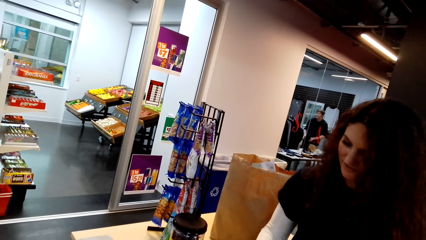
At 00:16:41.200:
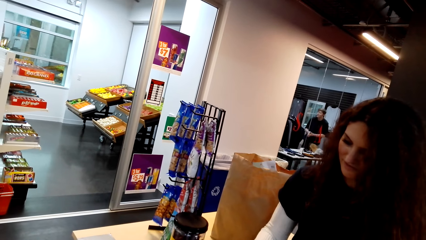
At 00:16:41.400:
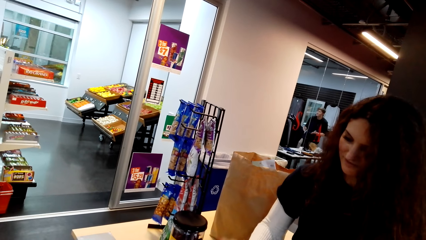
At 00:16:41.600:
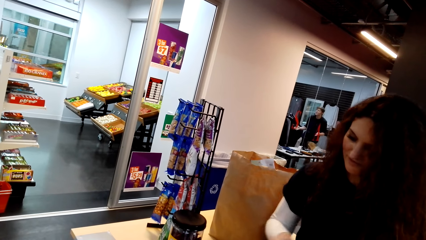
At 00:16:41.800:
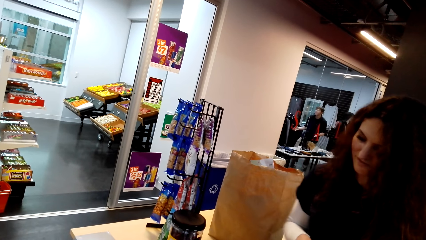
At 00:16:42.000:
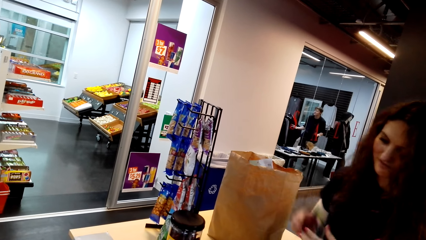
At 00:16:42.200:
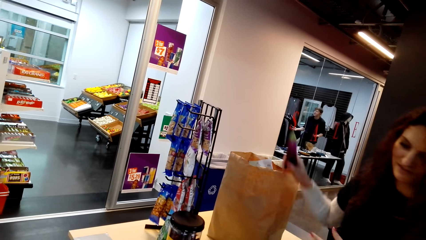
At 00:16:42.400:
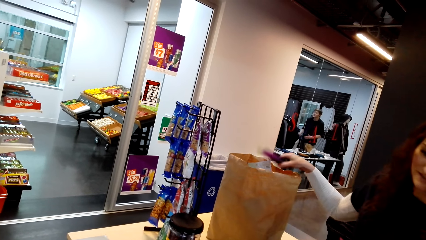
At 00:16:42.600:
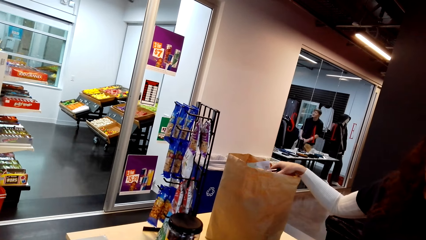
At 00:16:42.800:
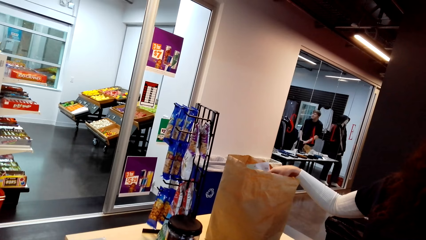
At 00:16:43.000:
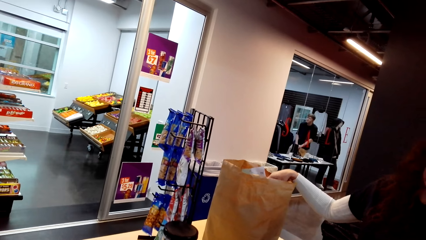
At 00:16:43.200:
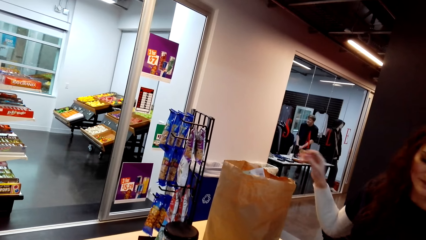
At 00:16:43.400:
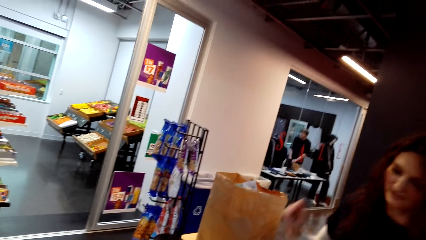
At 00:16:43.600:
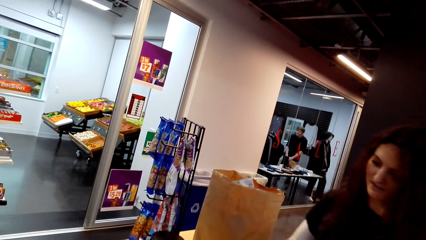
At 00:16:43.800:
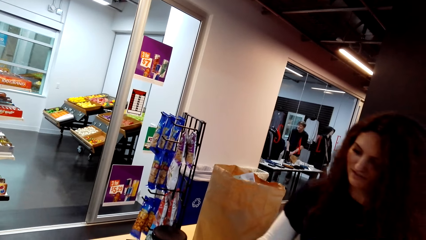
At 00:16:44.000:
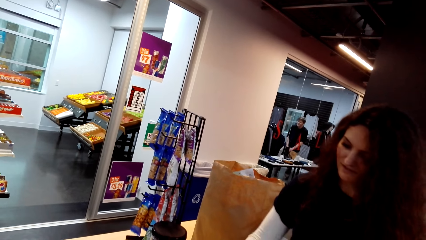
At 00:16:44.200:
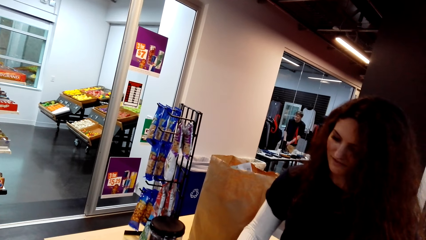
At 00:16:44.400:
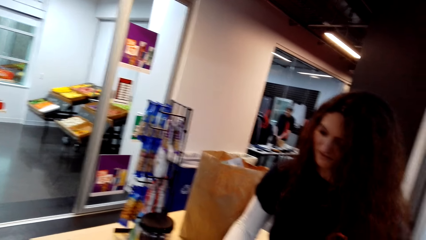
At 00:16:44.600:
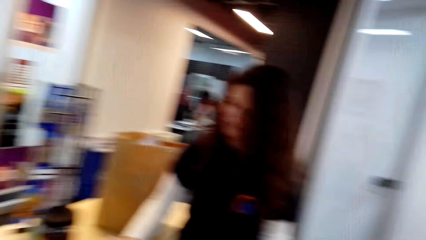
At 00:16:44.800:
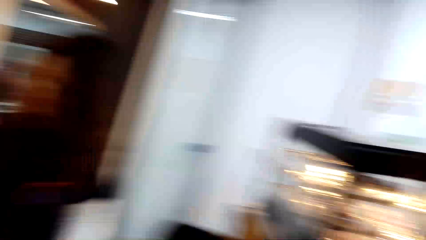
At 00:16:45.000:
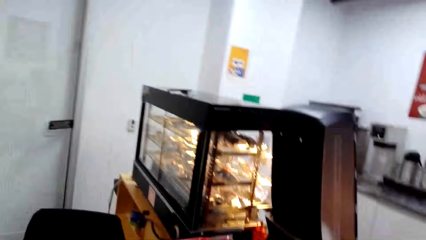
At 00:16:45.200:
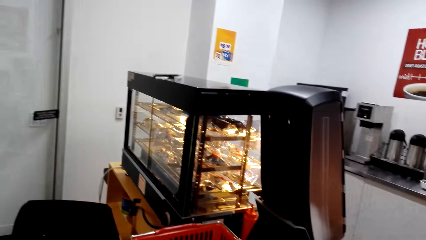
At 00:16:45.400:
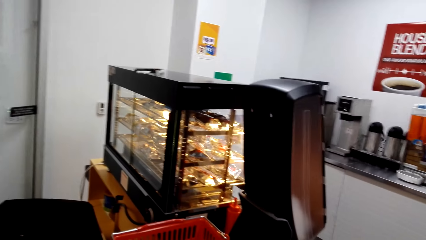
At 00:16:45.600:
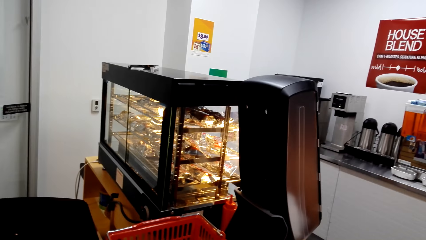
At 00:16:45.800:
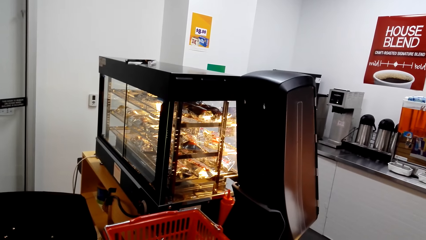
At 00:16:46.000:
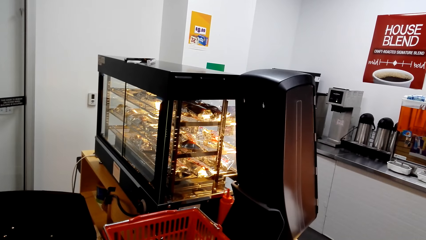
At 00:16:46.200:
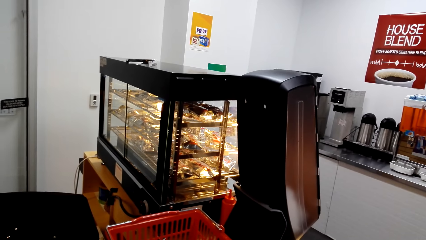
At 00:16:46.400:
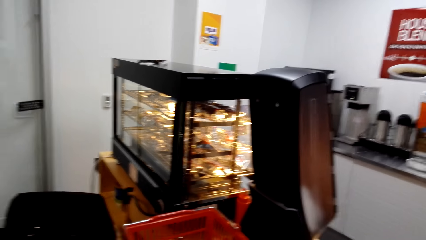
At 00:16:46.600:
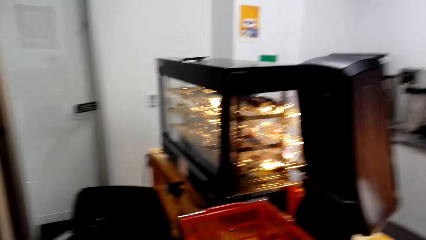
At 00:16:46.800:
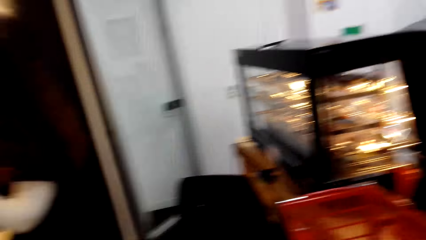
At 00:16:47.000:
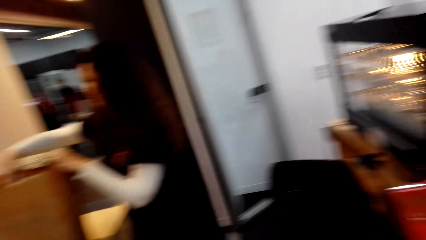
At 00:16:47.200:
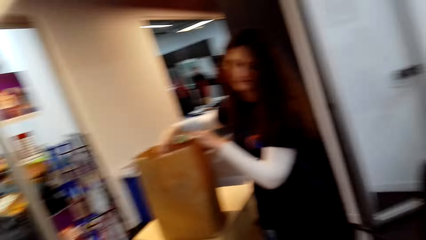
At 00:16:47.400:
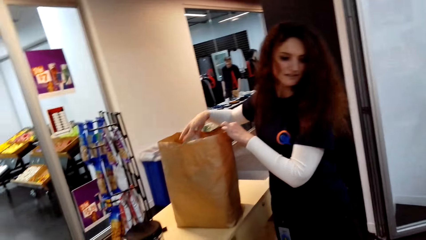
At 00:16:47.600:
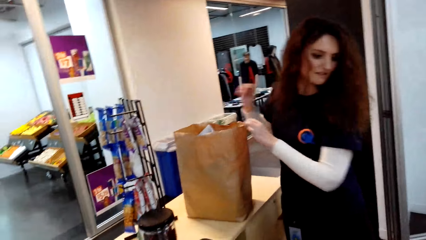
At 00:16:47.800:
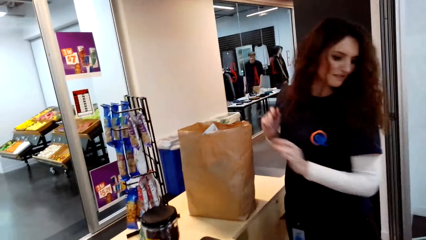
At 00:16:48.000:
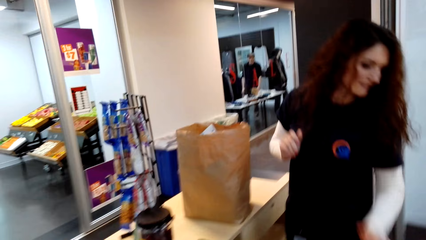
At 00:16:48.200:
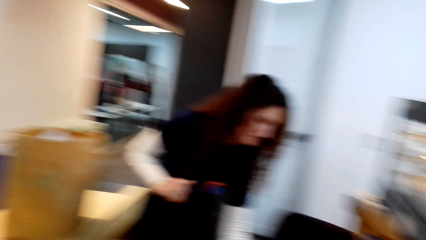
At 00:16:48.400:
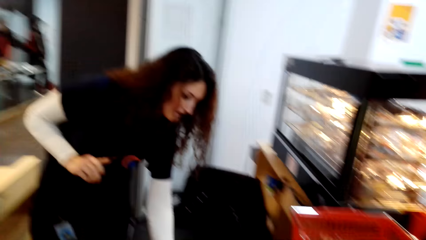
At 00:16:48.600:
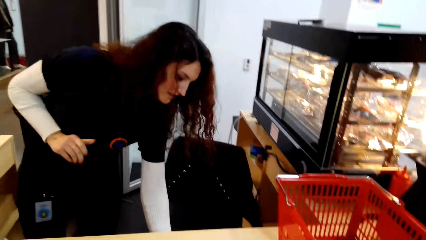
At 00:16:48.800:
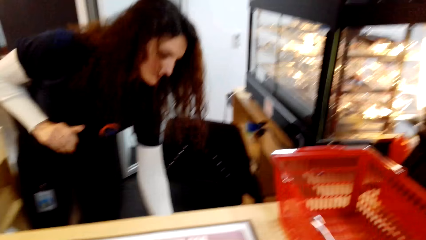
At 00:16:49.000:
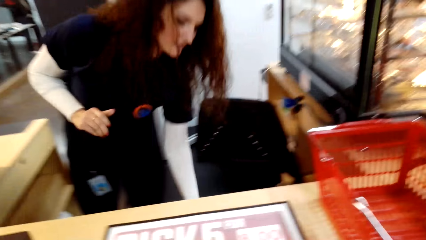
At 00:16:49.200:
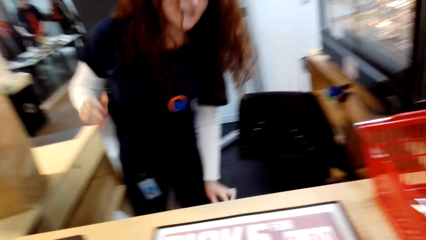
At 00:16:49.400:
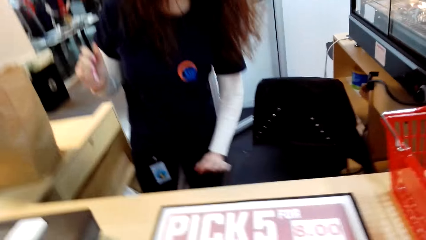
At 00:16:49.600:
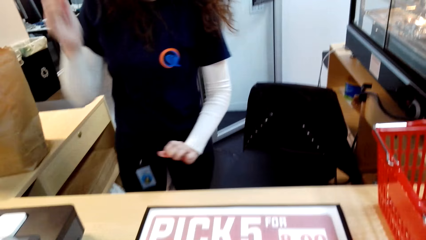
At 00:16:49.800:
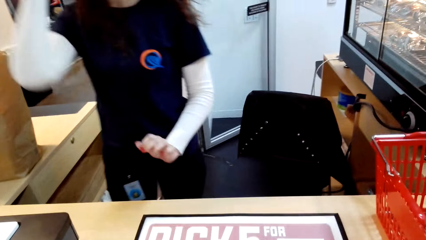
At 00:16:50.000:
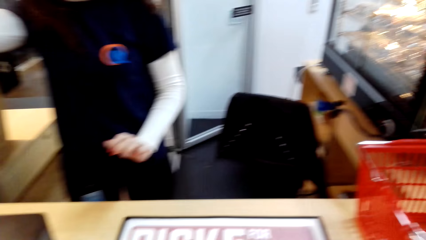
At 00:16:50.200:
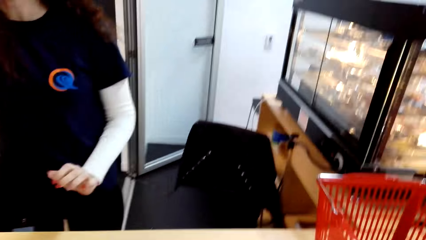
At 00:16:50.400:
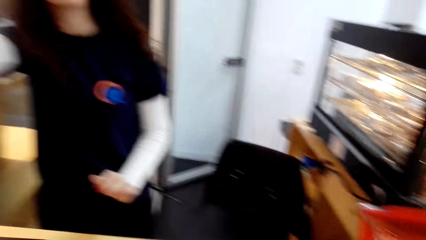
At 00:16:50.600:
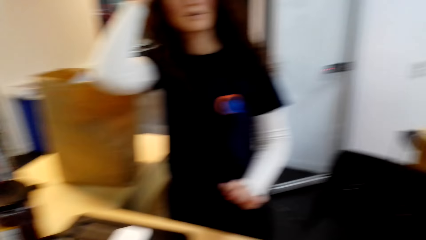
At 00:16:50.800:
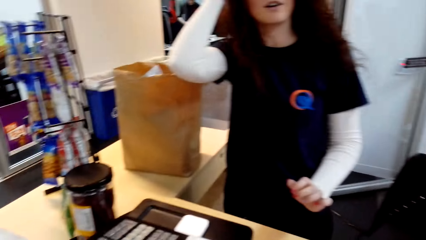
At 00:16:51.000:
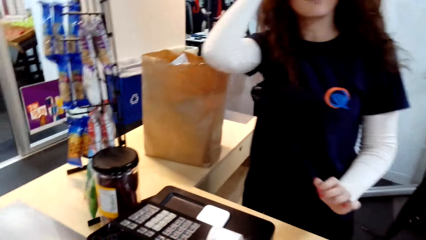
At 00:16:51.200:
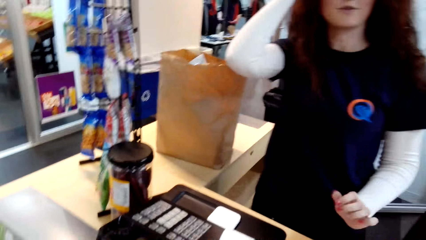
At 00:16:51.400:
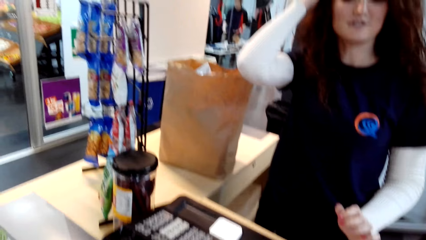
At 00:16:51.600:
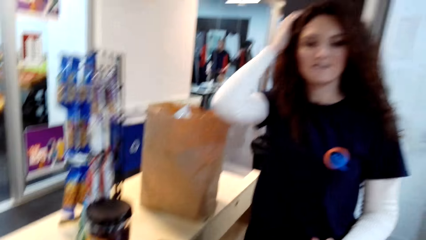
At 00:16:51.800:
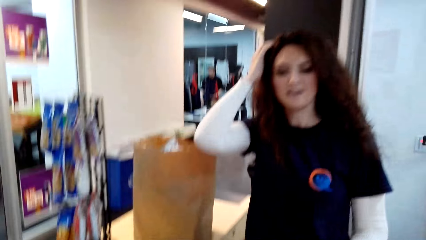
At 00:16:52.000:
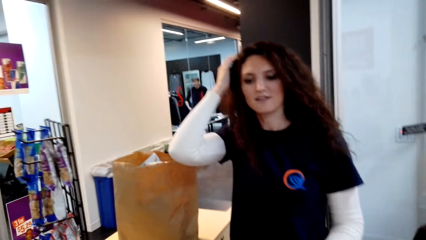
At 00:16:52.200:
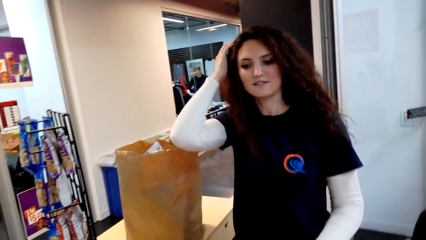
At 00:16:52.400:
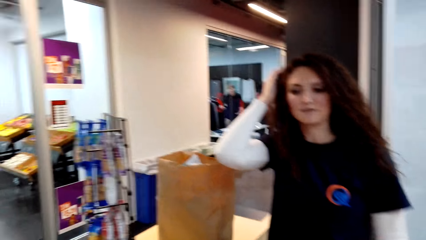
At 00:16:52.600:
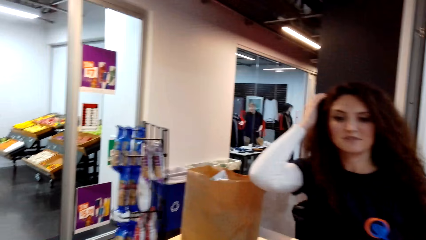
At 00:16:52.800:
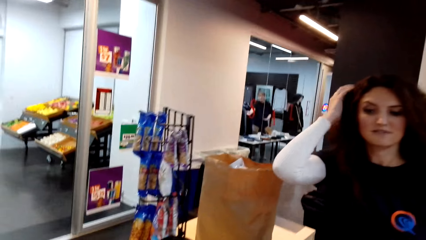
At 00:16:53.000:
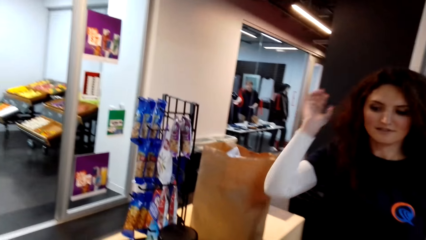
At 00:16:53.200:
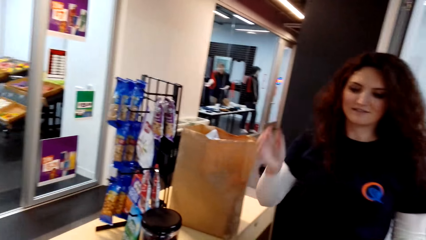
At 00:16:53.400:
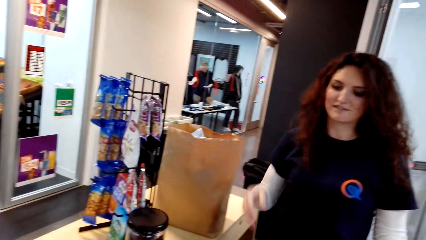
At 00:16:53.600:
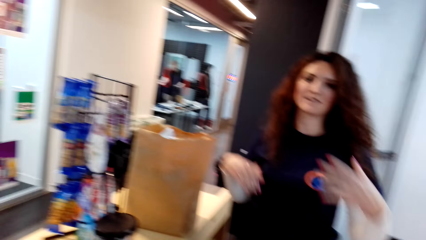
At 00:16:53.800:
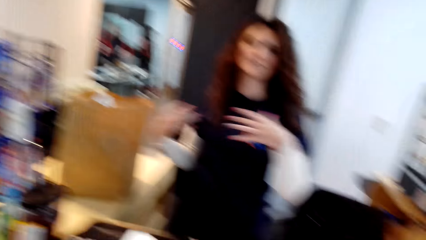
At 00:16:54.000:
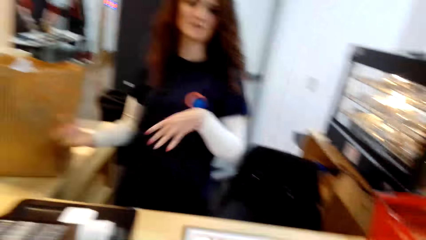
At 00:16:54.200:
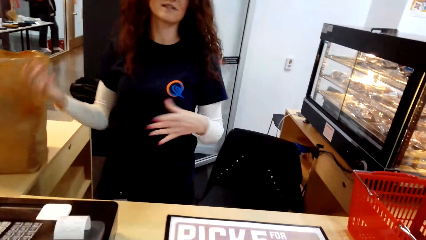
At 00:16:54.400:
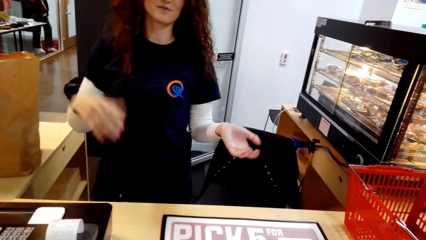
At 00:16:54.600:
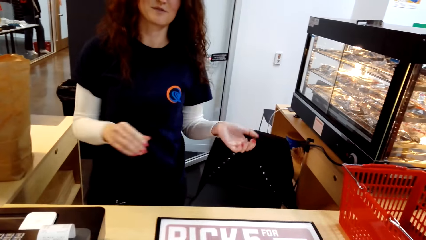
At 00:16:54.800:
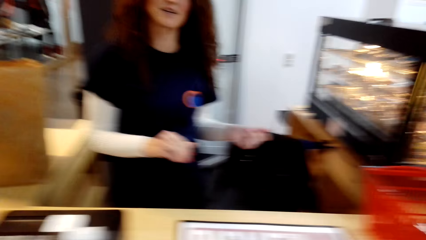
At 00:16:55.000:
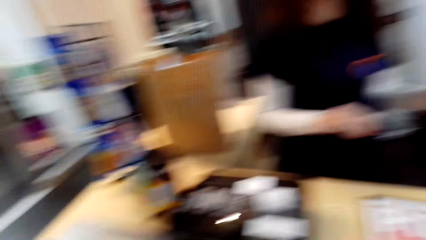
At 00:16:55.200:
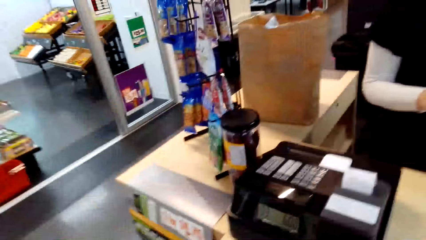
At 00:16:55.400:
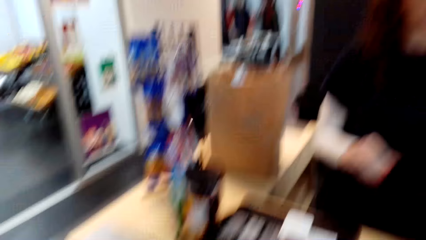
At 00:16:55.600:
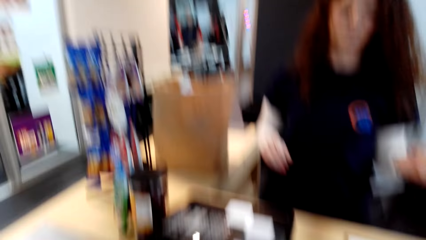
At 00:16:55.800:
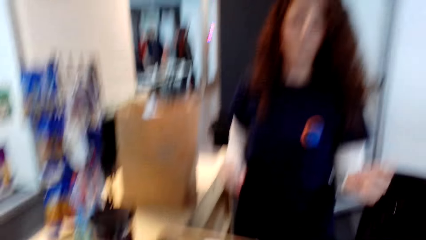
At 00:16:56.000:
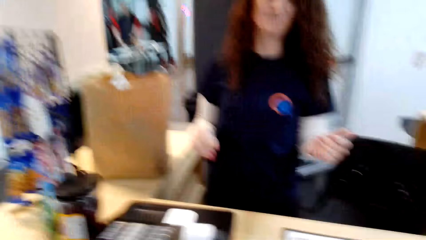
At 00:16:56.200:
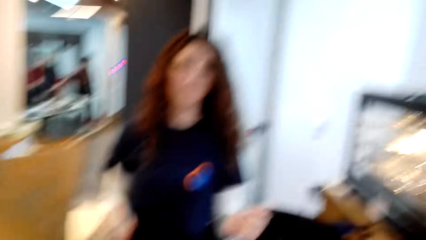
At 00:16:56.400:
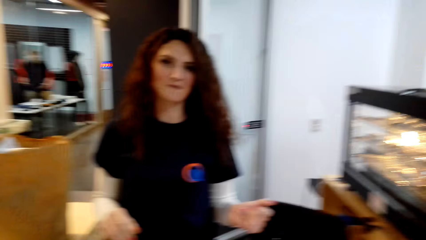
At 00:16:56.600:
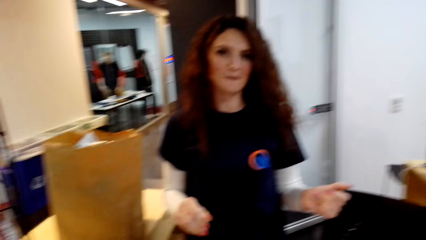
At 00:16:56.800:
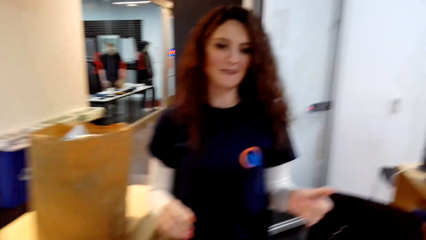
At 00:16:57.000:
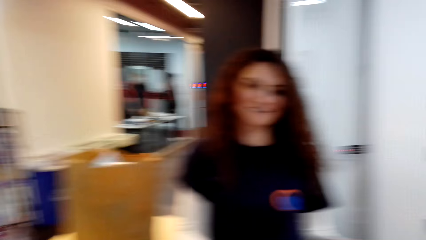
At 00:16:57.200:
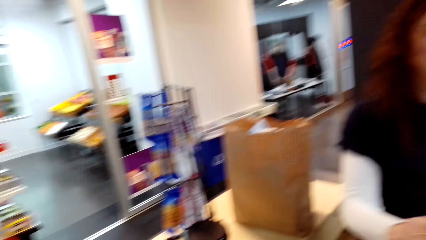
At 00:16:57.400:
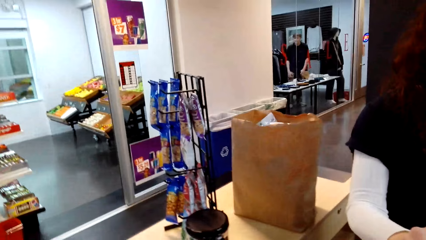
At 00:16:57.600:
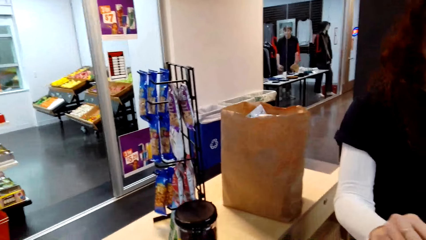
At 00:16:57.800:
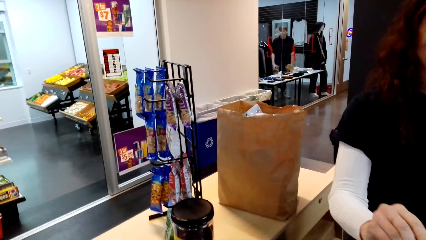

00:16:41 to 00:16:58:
The cashier operates a cash register machine, puts eggplant in the bag, and operates the cash register machine. The camera wearer looks around. The cashier puts something in the bag, moves around, holds something, moves hands, touches hair, talks to the camera wearer, and moves hands.
